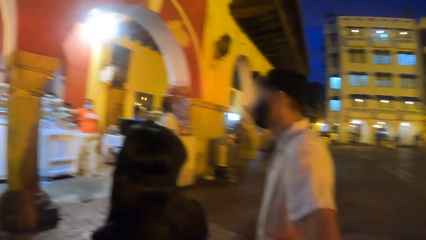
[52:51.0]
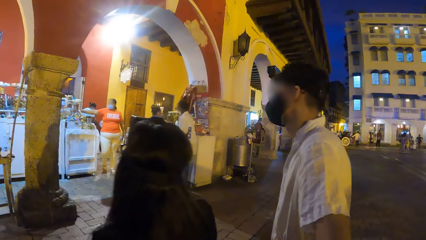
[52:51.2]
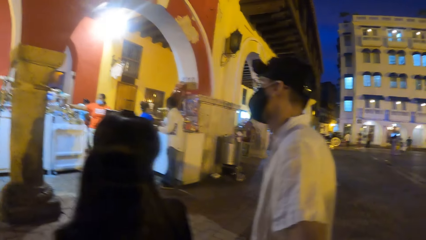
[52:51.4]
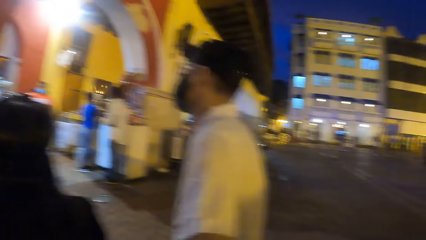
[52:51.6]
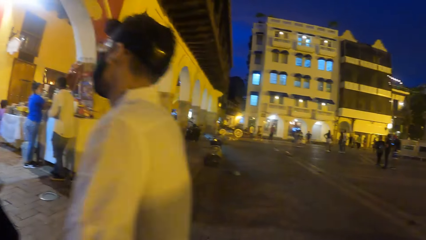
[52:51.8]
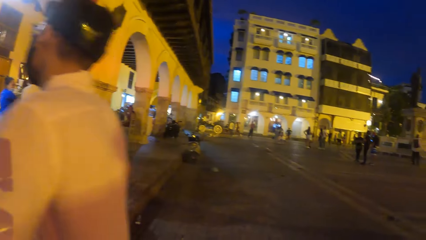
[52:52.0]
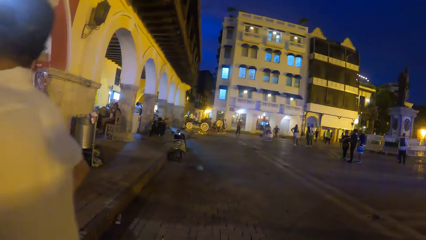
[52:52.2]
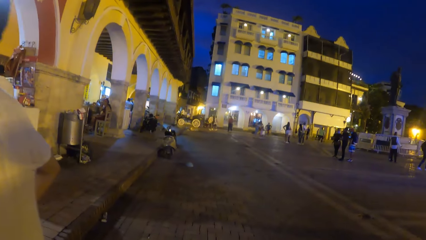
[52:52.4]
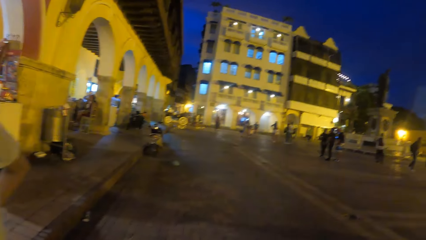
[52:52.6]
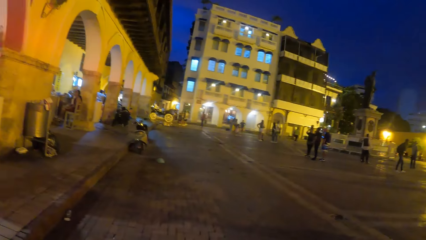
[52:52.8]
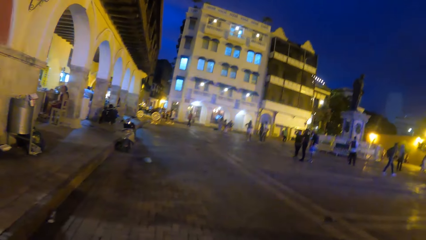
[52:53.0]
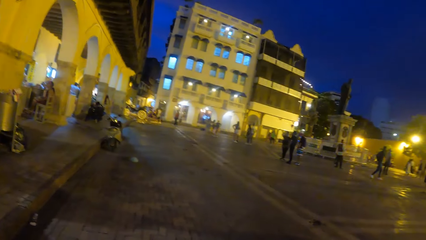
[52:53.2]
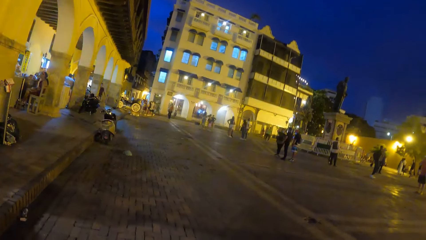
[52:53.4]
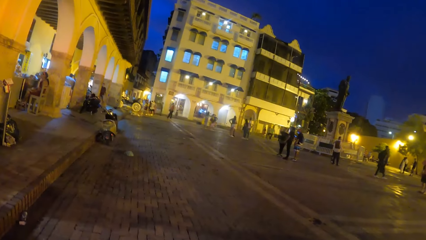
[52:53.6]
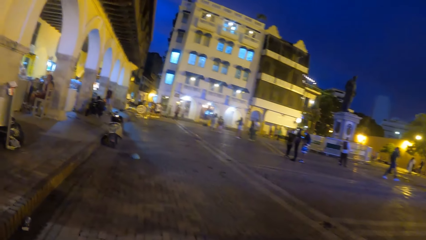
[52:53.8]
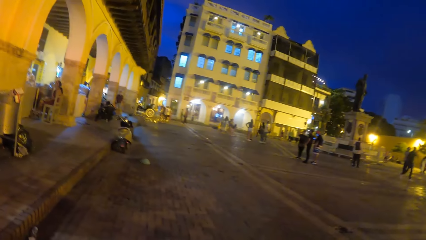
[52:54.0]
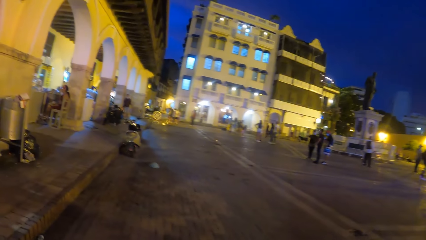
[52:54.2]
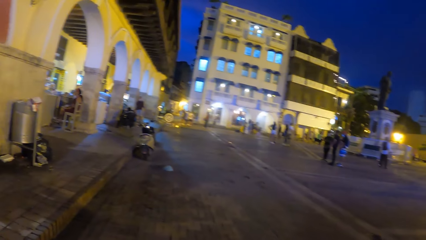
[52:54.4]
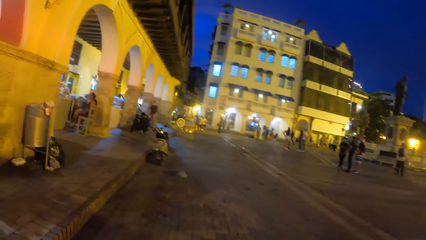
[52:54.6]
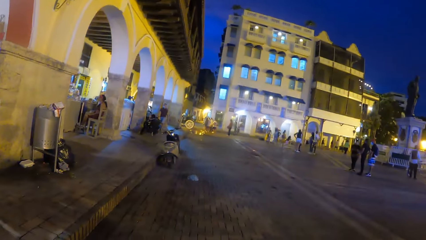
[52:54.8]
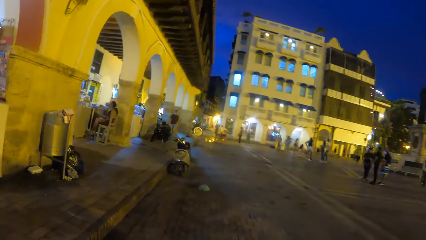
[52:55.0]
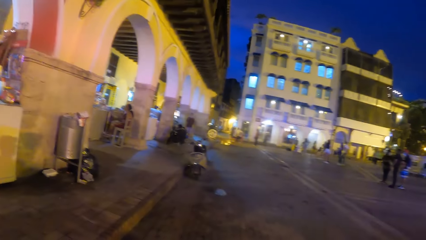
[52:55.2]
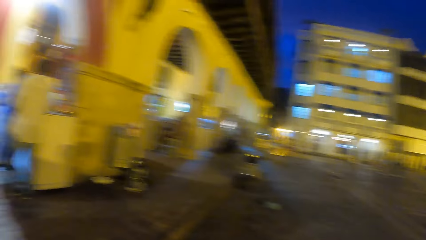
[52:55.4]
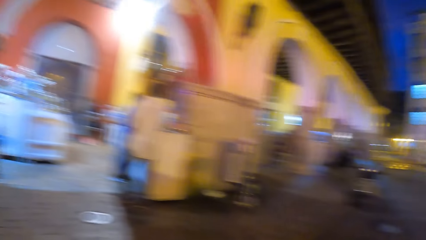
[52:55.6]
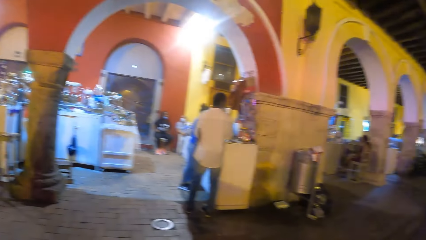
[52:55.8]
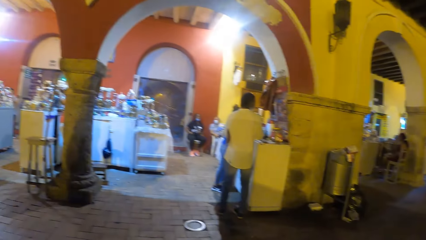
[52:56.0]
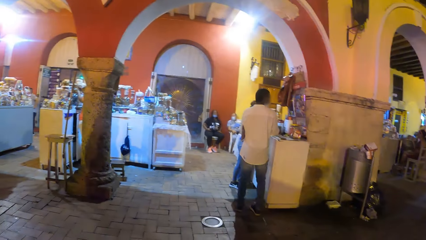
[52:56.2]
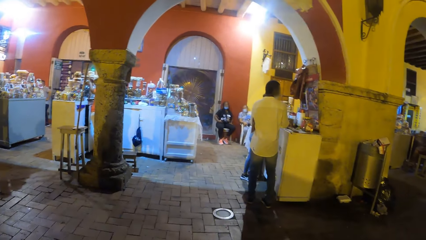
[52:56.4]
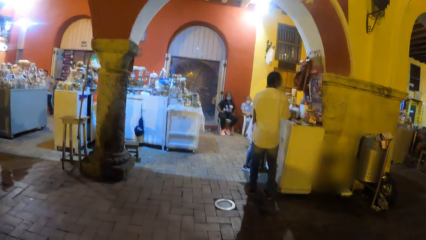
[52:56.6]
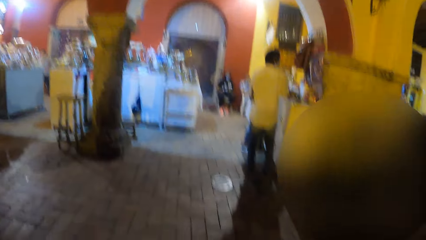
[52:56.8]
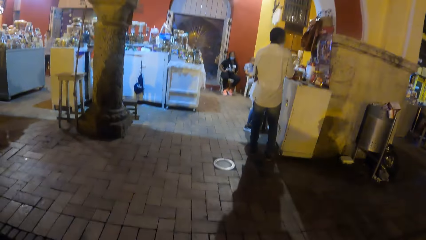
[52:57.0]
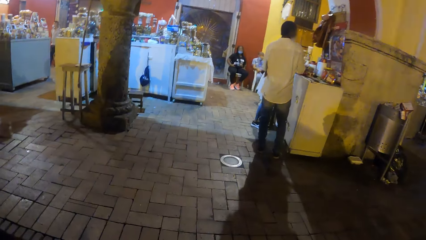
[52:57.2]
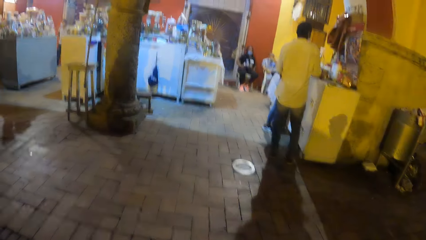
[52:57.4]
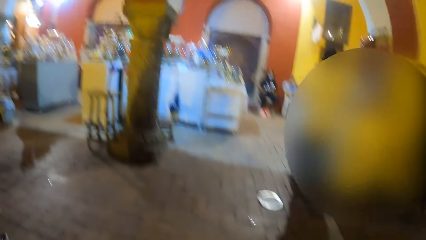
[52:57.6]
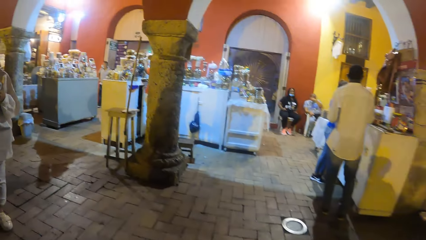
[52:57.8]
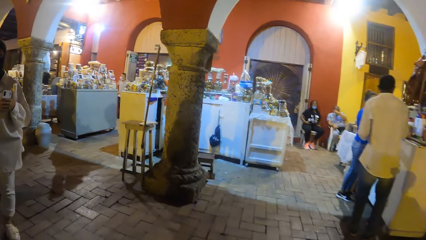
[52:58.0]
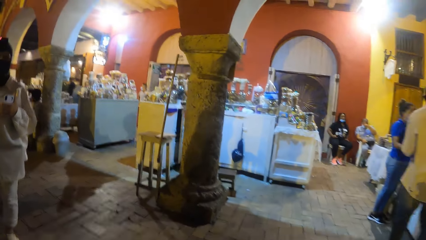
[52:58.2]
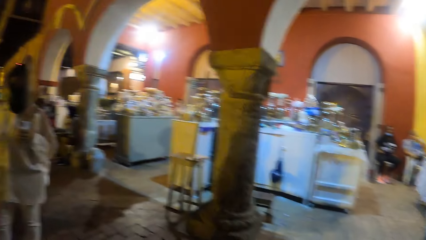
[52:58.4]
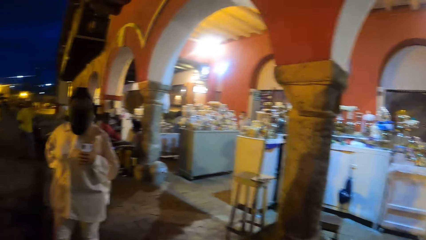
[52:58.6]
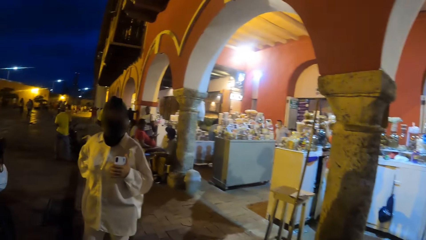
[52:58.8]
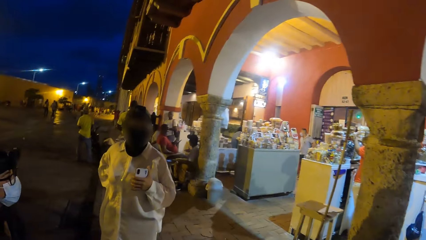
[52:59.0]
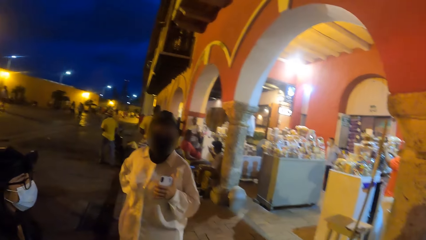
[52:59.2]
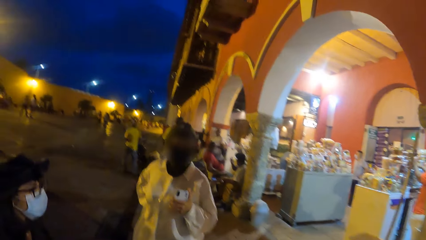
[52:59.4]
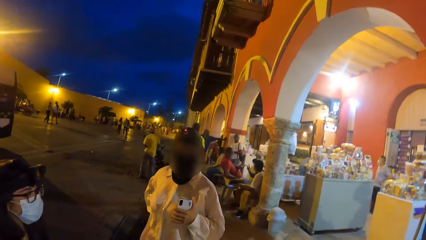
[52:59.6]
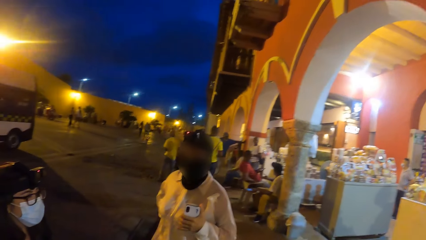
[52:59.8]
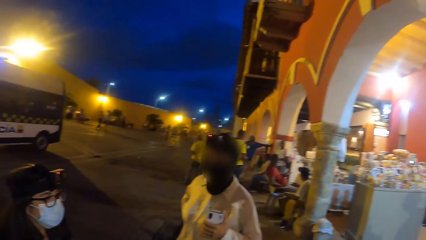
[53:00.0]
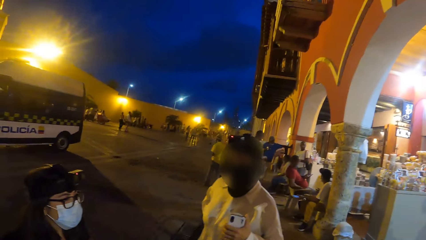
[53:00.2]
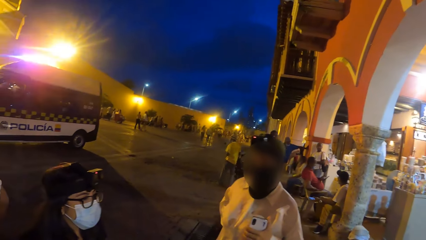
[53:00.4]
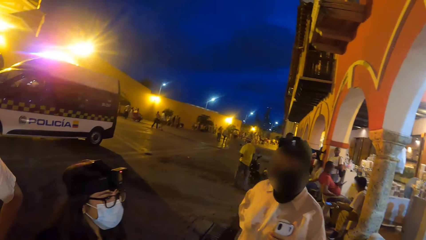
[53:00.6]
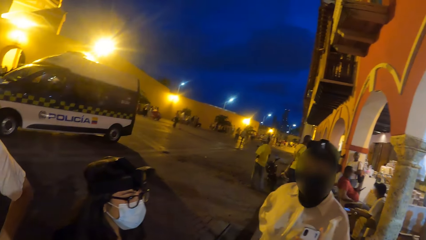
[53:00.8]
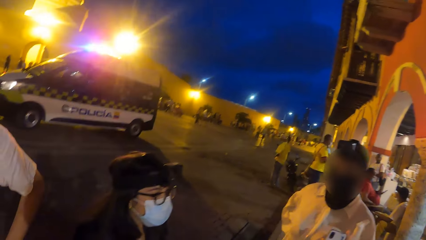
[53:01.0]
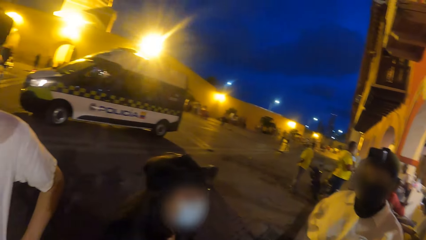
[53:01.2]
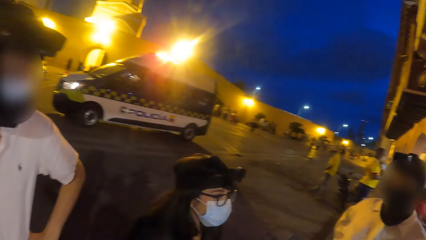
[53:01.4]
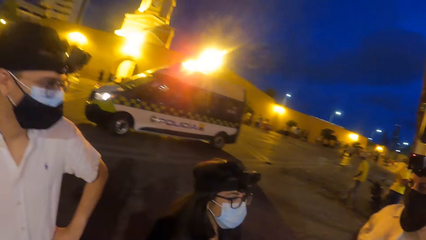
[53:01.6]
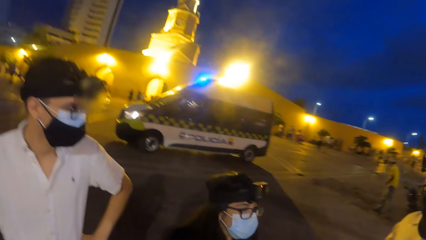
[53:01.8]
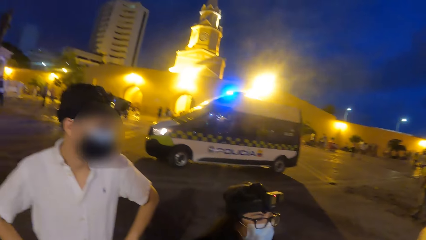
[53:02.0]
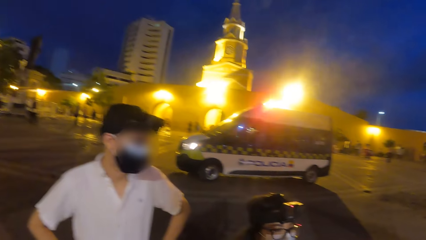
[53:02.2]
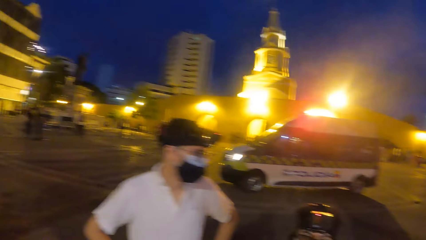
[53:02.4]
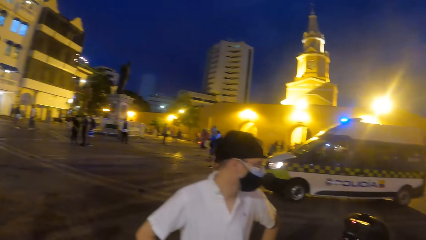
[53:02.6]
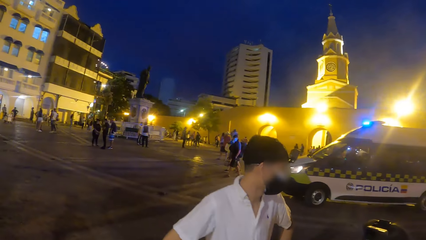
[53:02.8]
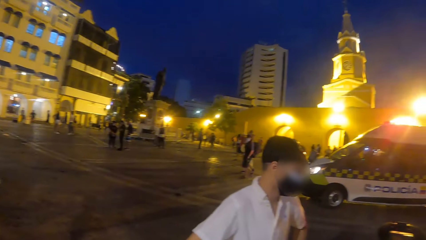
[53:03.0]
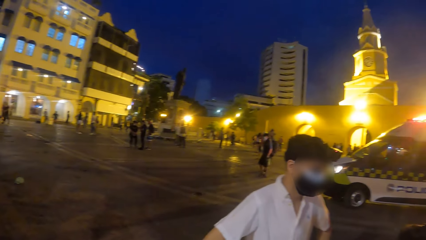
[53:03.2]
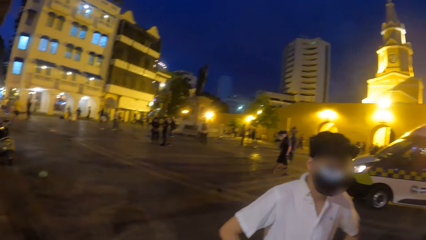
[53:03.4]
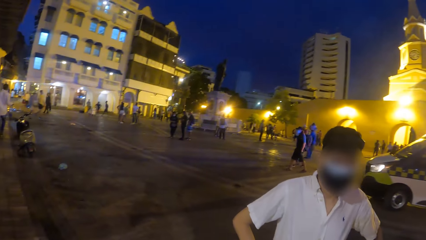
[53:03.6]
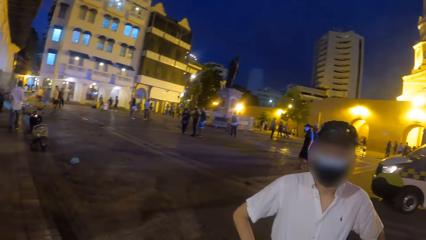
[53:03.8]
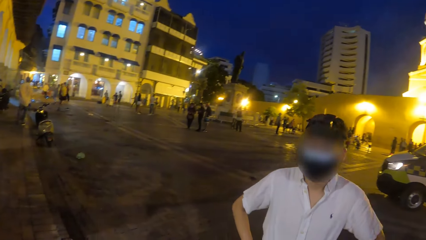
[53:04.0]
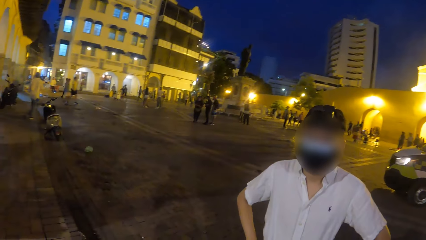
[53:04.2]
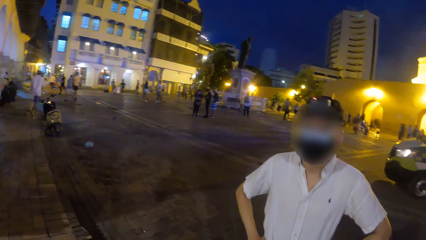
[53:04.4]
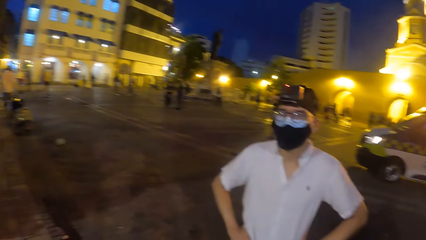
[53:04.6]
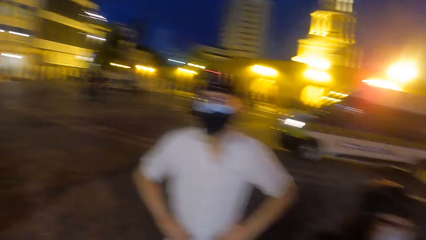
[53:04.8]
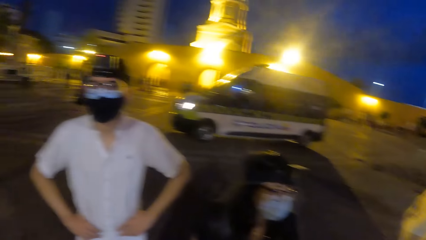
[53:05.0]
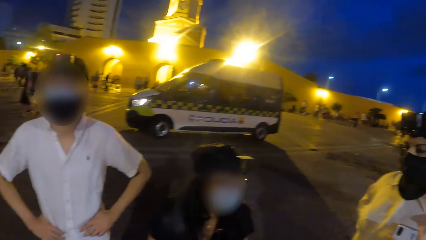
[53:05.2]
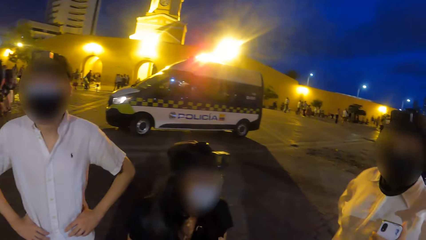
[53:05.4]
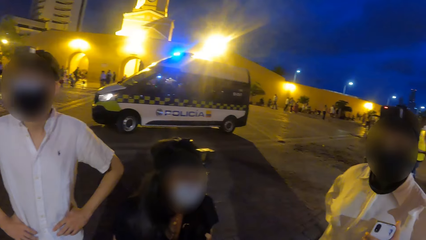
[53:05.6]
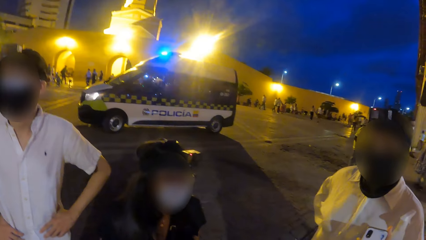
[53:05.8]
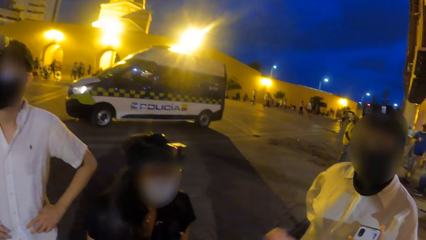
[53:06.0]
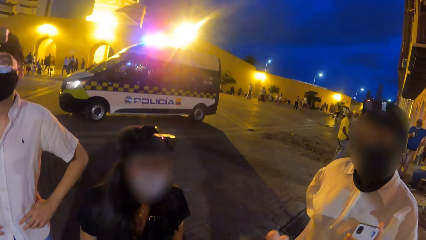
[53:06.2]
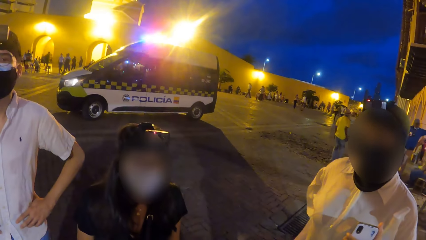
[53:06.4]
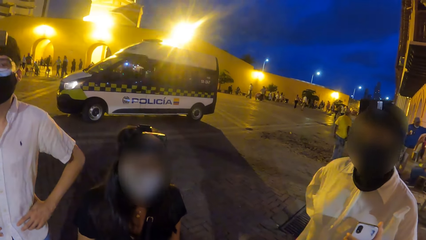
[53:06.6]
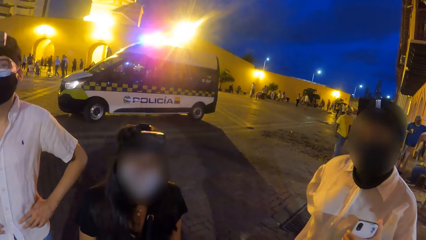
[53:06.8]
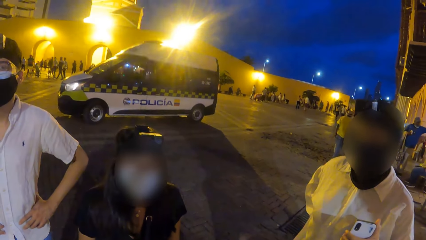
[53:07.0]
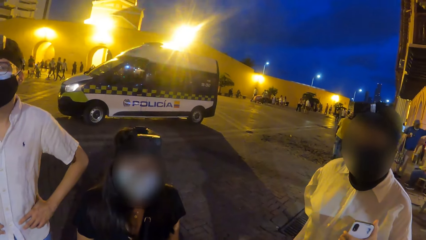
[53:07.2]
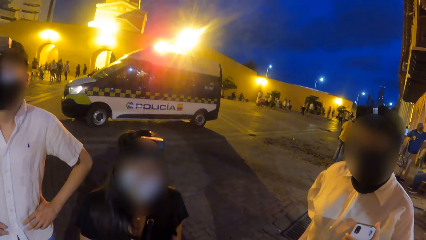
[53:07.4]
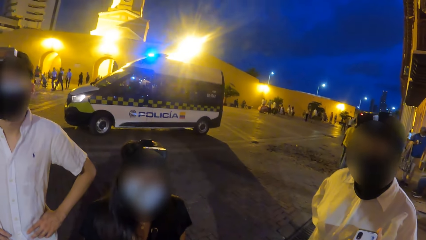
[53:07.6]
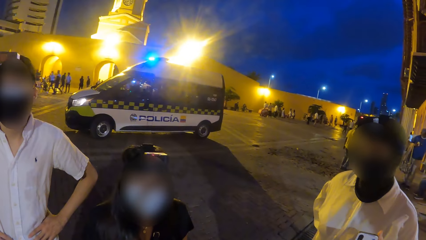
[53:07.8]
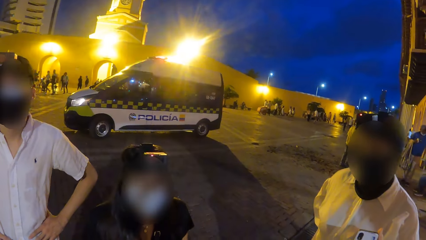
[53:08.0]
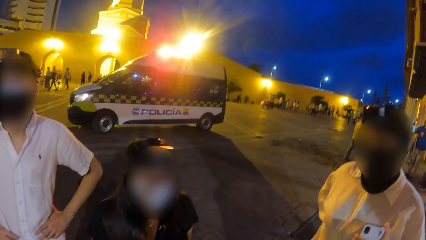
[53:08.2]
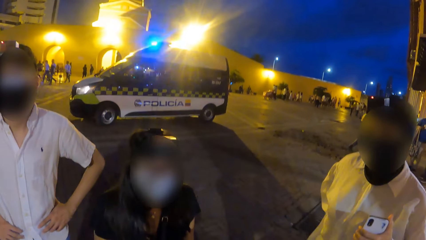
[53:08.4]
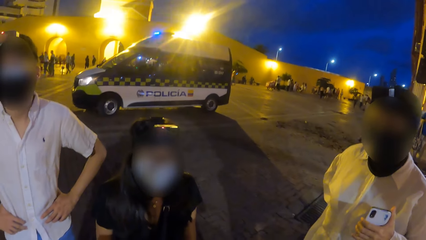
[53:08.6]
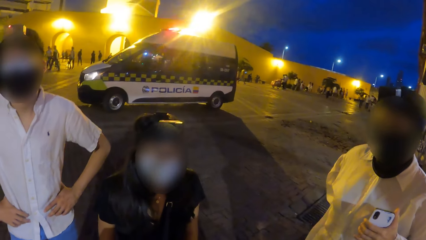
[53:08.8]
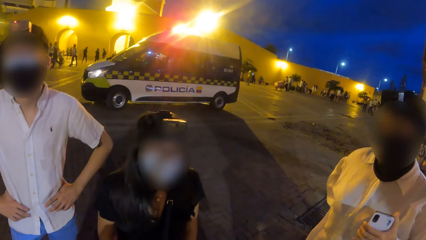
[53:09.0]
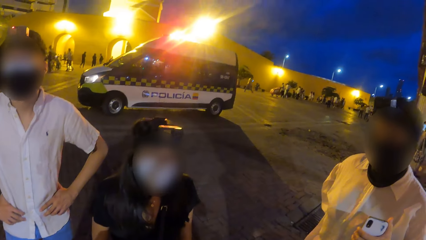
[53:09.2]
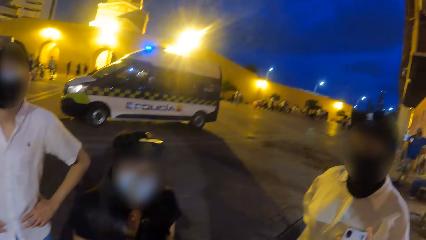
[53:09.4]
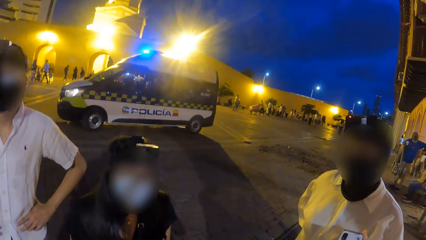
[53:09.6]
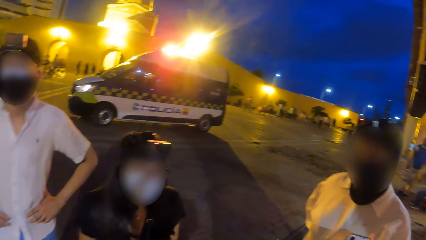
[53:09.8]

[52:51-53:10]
The camera wearer walks on the road. They walk towards a building from the road. They stand on a pavement outside the building with the group of people. They look around.
